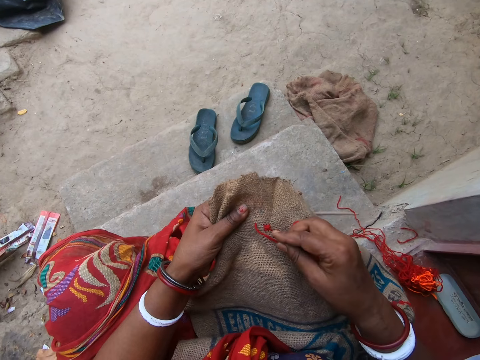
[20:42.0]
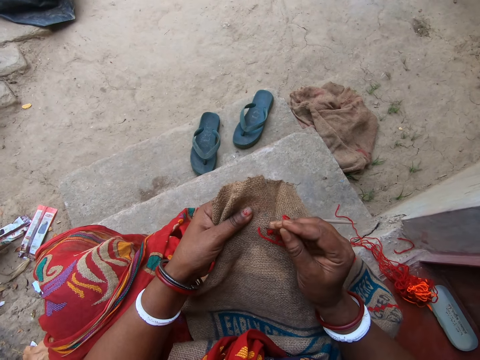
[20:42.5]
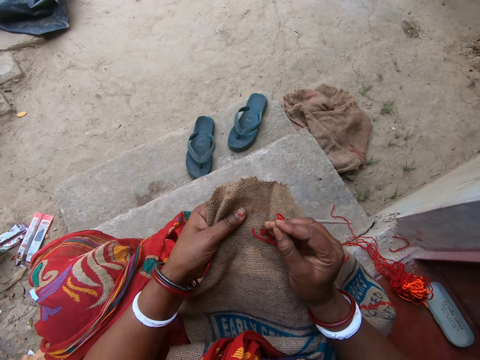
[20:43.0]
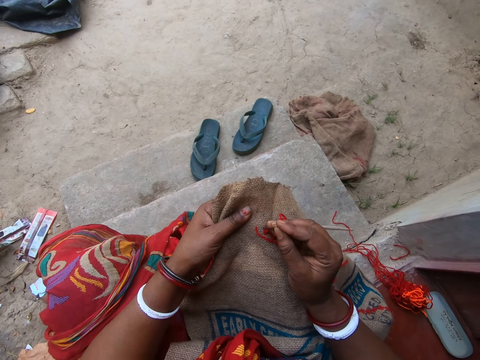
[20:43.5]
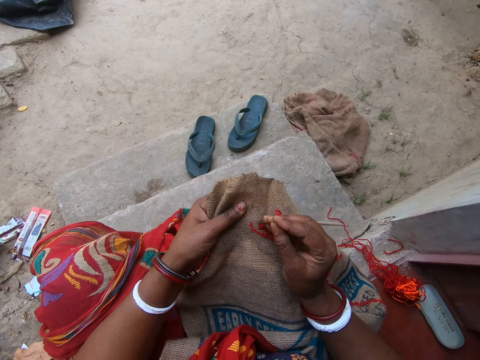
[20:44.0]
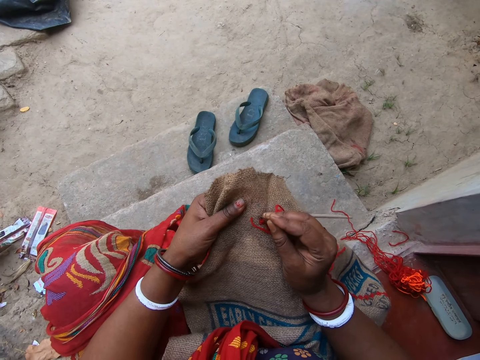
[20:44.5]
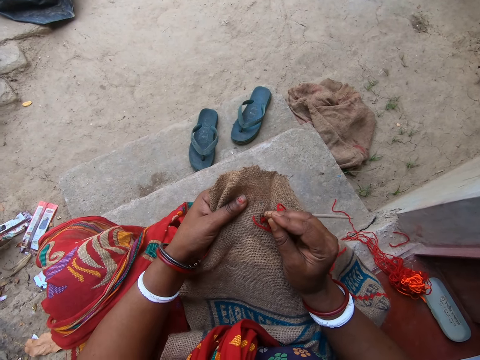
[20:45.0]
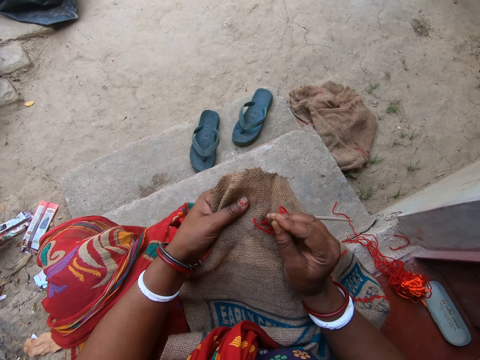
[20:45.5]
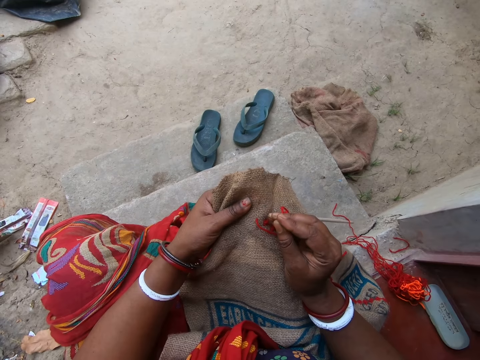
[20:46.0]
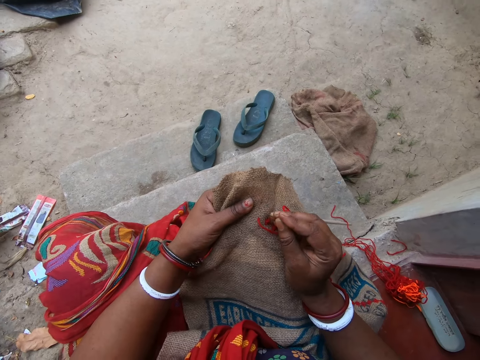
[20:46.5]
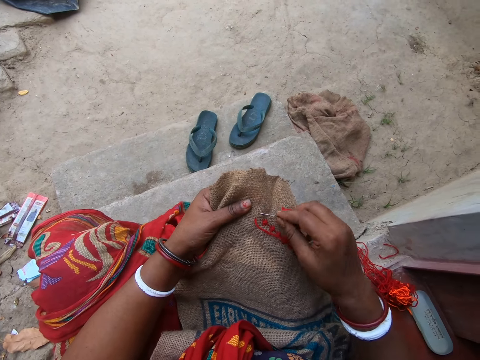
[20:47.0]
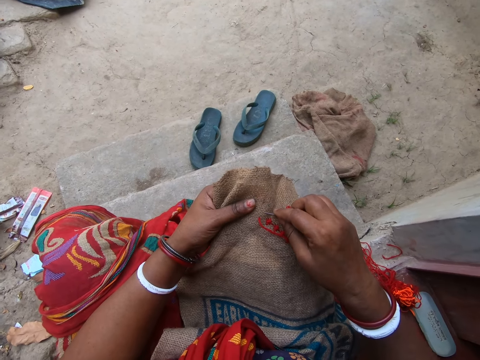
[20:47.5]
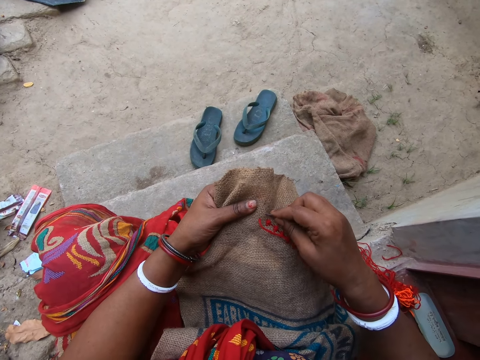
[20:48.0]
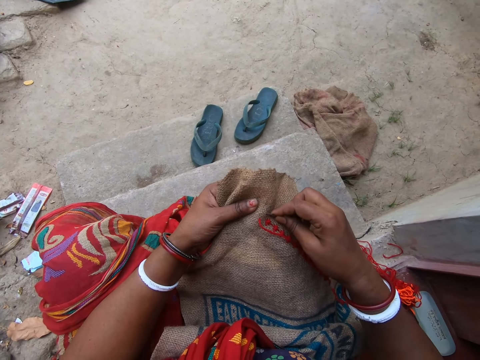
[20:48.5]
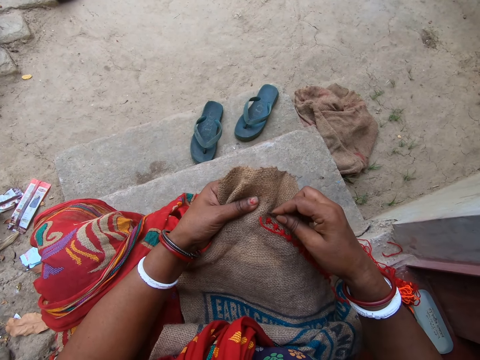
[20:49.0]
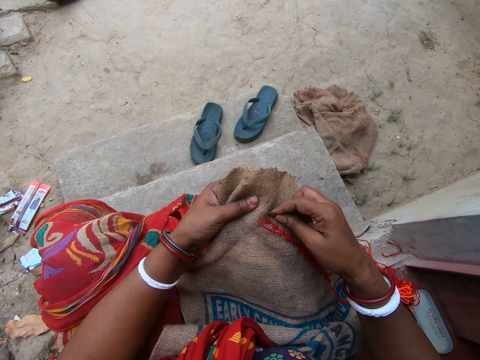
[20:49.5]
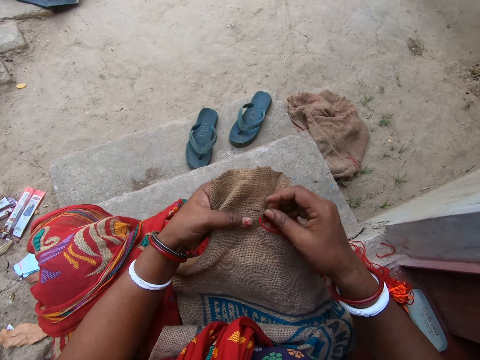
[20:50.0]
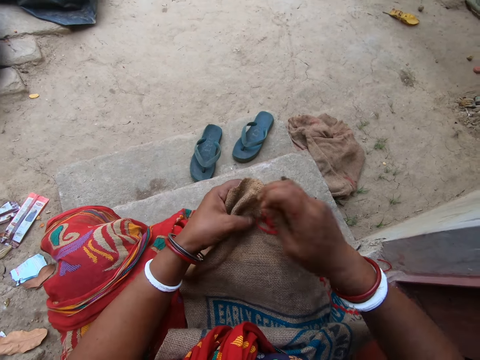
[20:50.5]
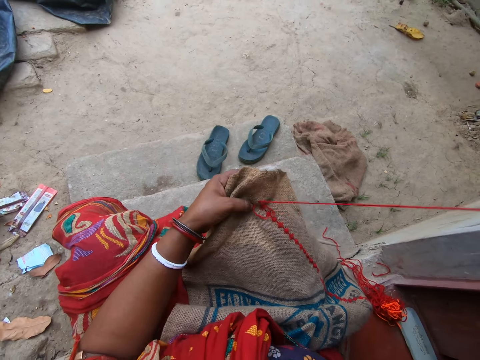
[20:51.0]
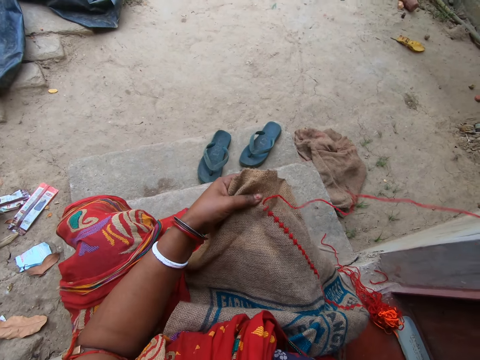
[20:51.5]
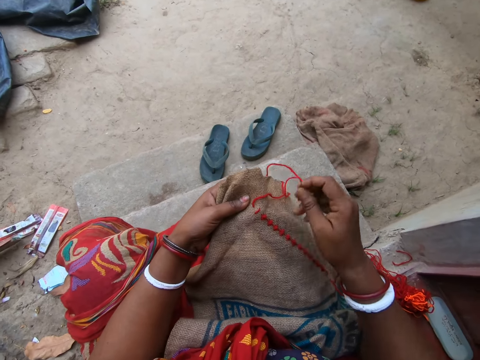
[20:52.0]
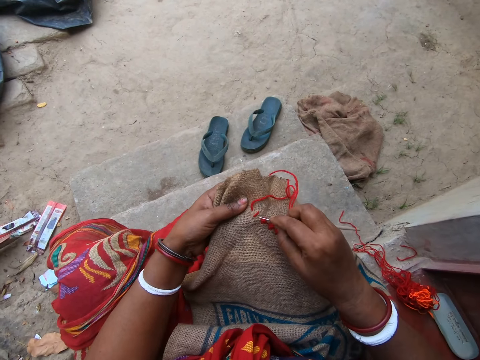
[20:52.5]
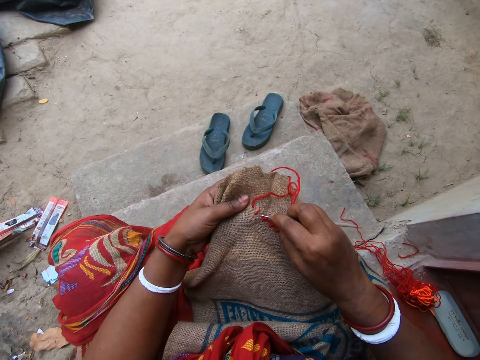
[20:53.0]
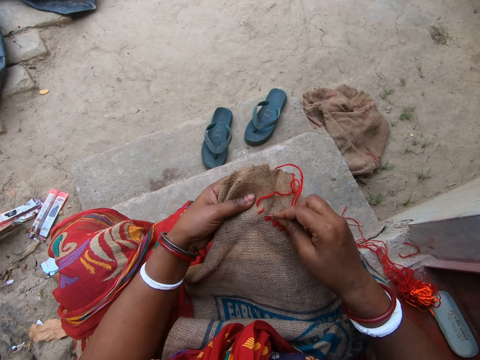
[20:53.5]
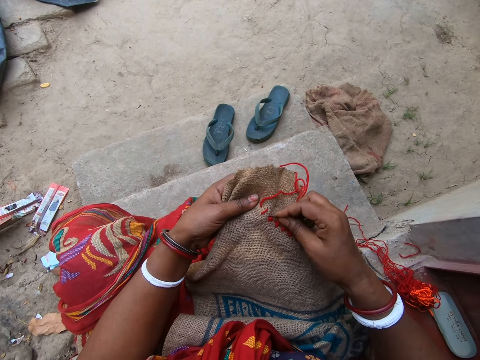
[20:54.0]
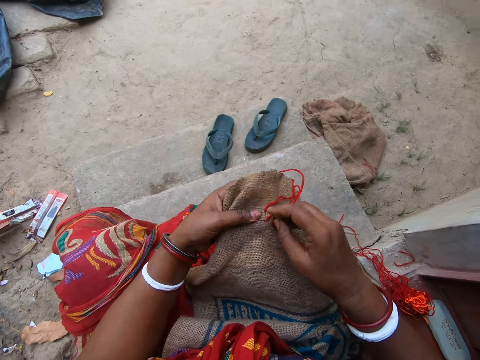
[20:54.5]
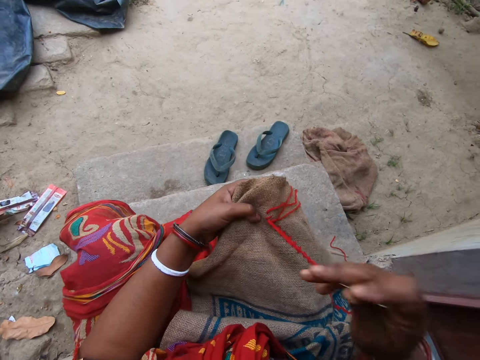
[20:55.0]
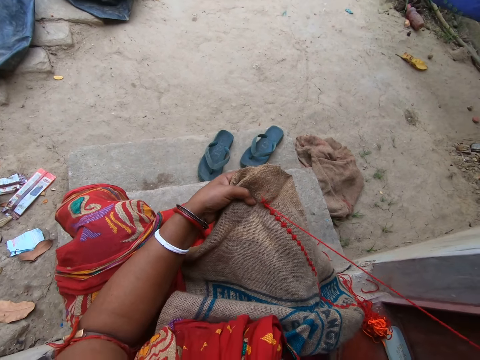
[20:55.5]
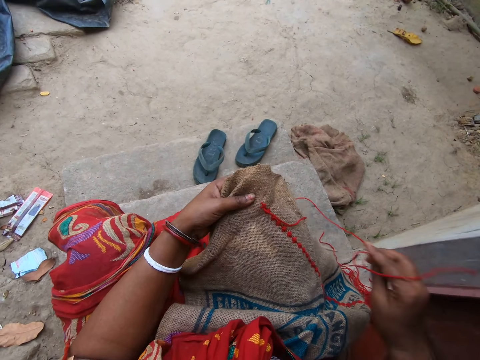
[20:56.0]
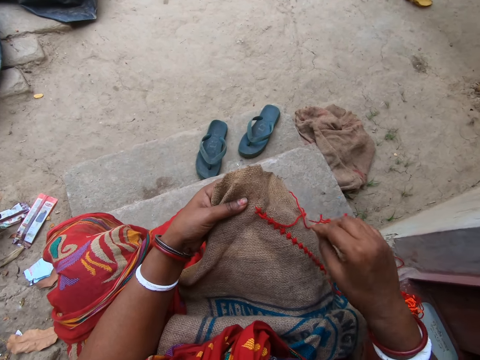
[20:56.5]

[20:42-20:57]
The camera wearer embroiders the fabric with the needle and thread in her right hand.

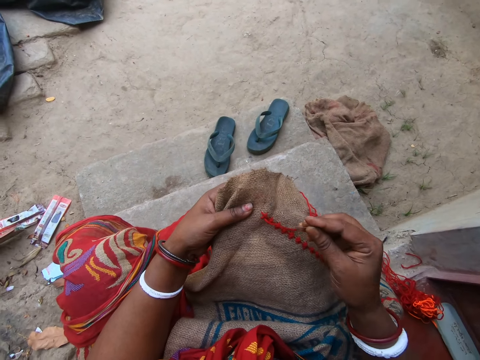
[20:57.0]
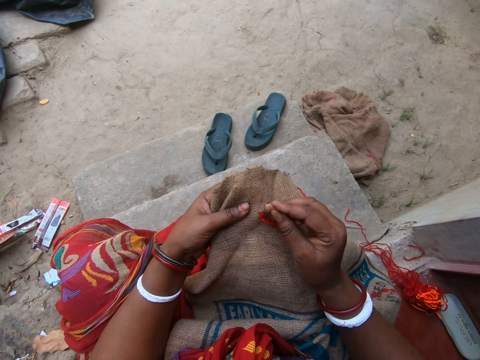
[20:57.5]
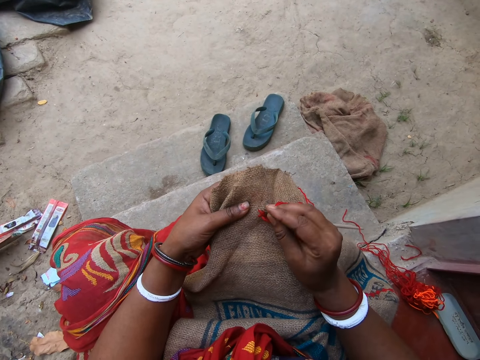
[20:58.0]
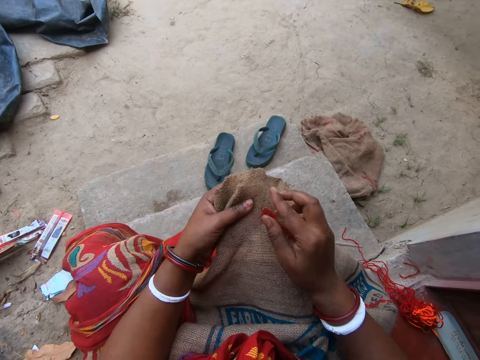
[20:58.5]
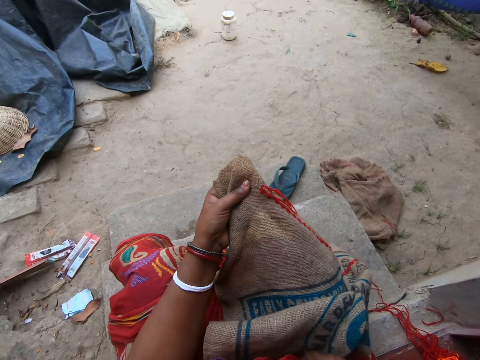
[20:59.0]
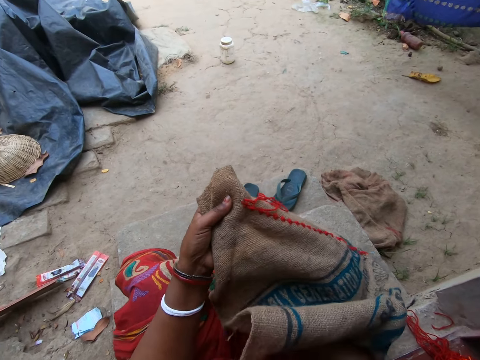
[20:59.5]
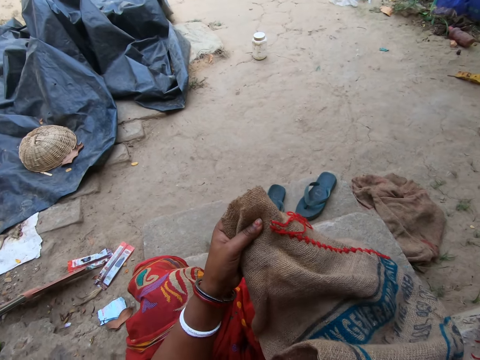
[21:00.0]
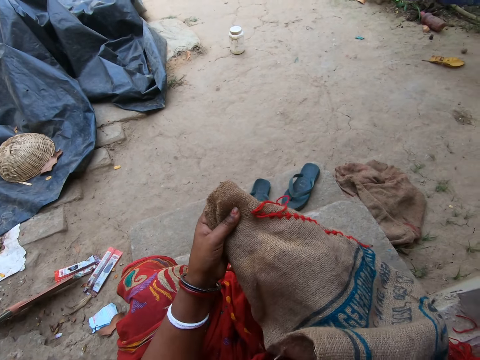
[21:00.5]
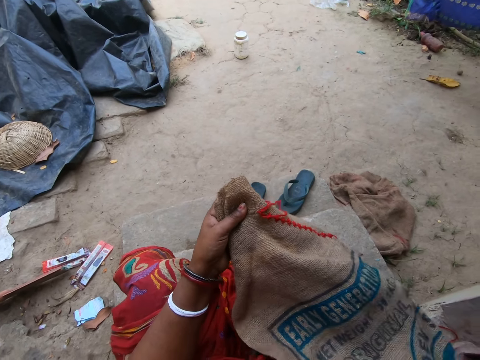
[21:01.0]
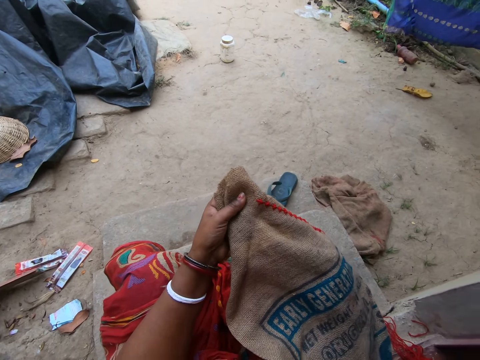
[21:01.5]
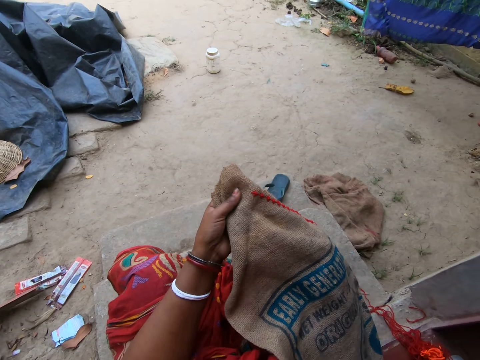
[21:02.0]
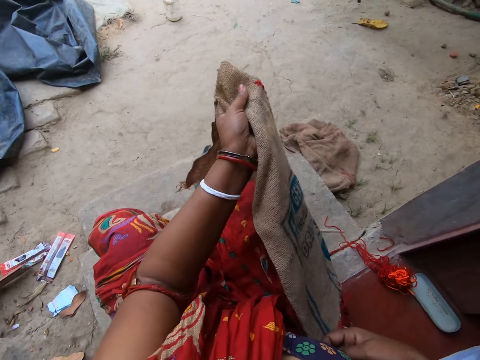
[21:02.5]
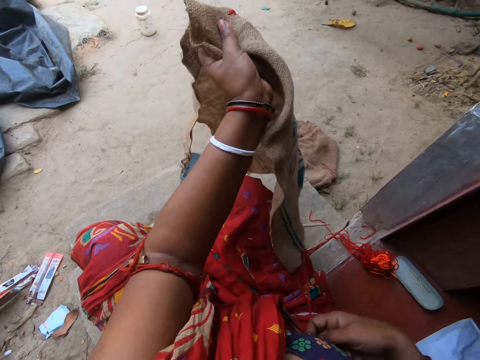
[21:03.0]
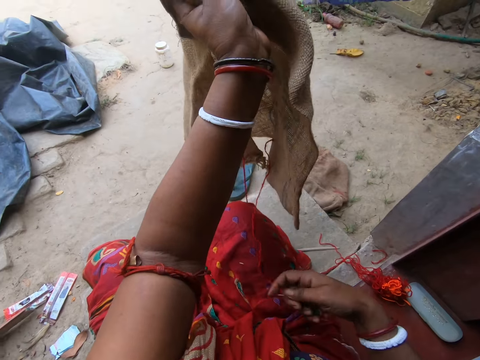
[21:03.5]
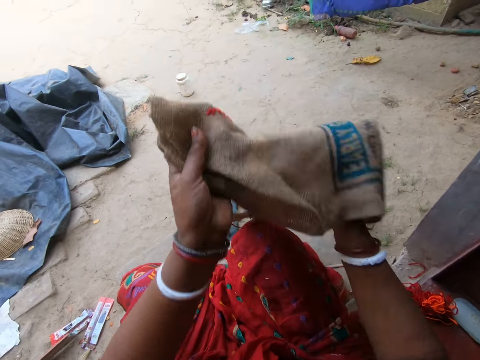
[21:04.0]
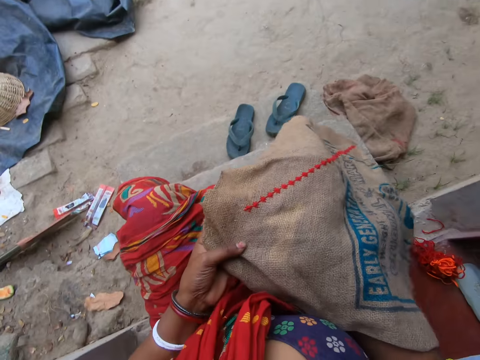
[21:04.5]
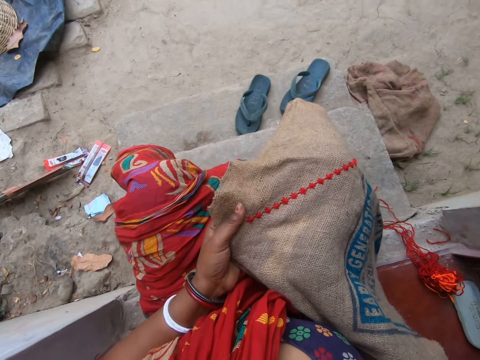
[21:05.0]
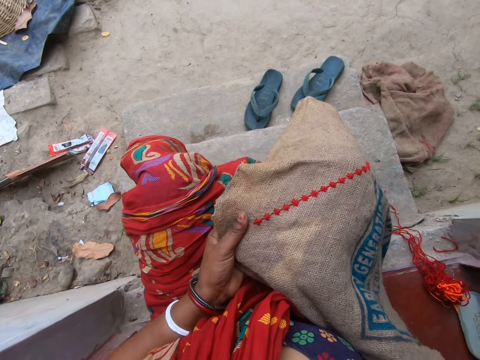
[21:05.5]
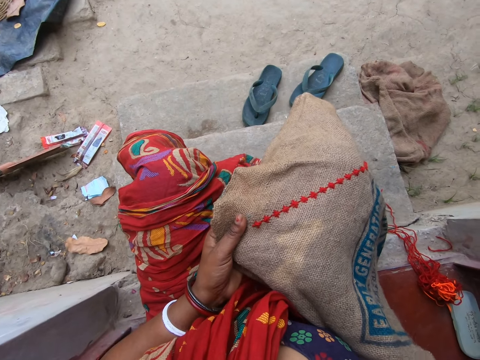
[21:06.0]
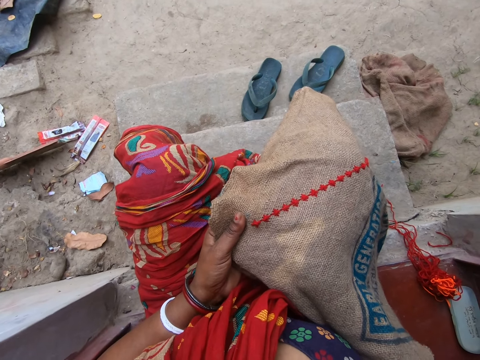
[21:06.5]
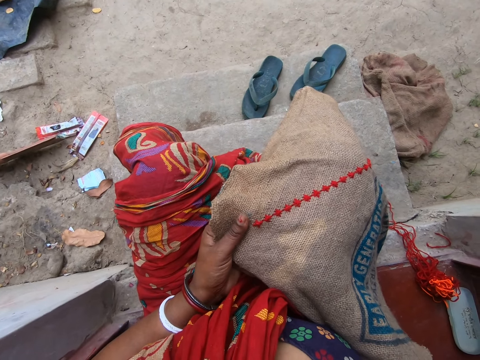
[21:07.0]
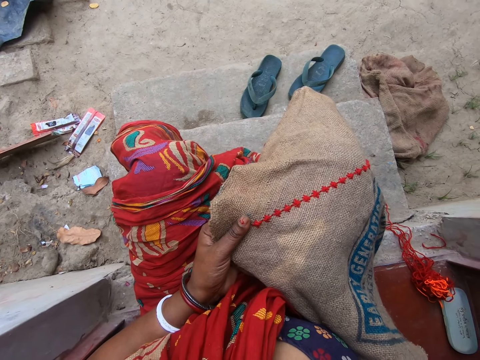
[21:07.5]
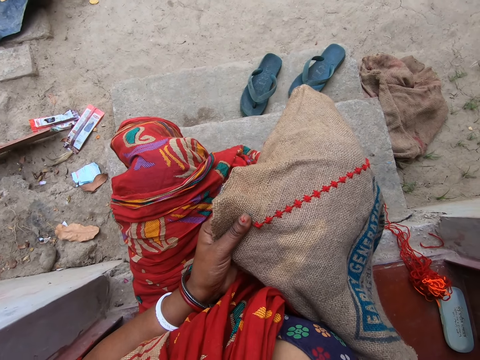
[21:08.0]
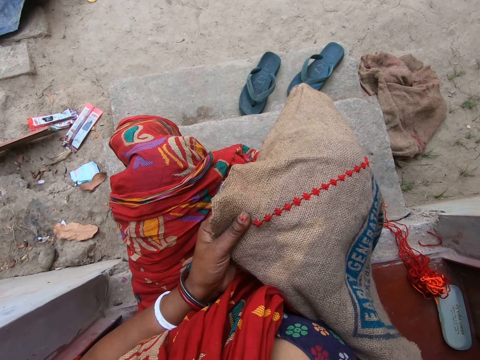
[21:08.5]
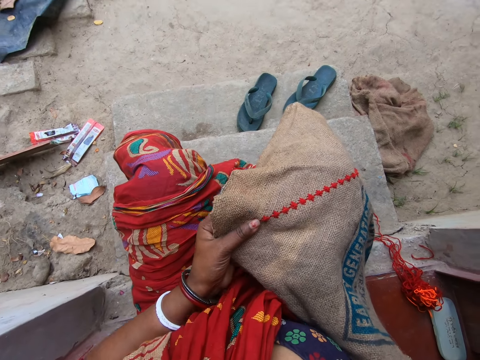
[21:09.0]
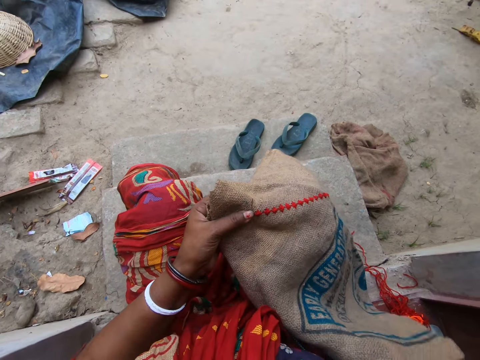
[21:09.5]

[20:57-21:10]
The camera wearer adjusts the fabric with her hands. She looks around. She embroiders the fabric with the needle and thread in her right hand.
